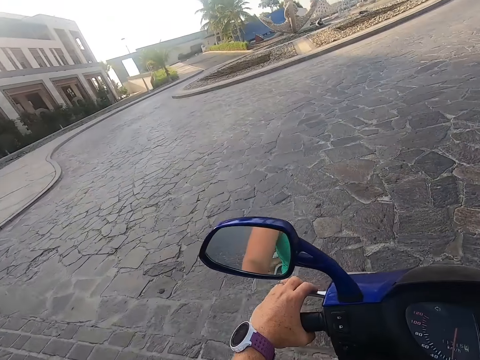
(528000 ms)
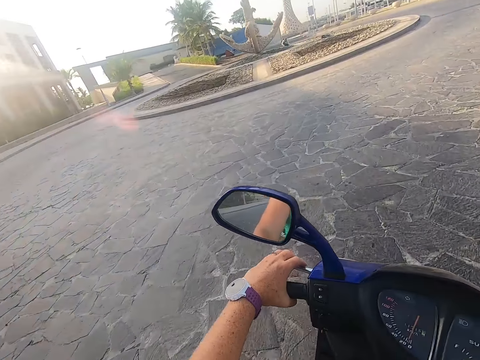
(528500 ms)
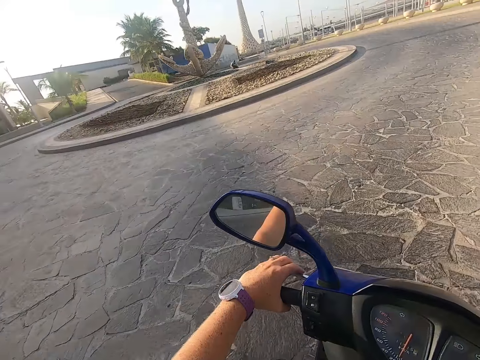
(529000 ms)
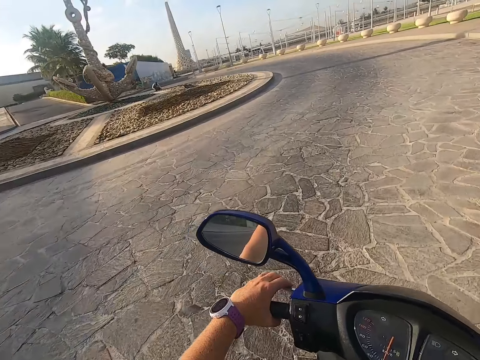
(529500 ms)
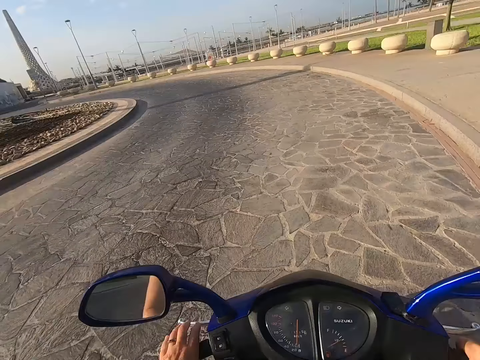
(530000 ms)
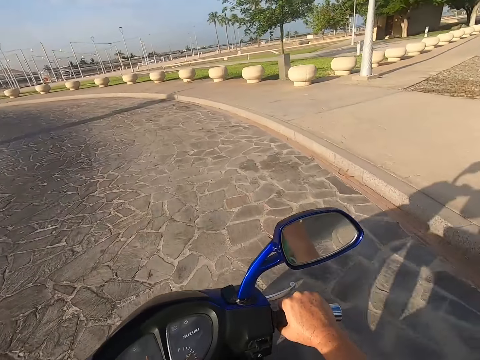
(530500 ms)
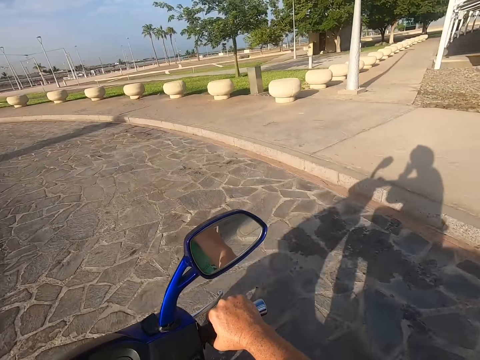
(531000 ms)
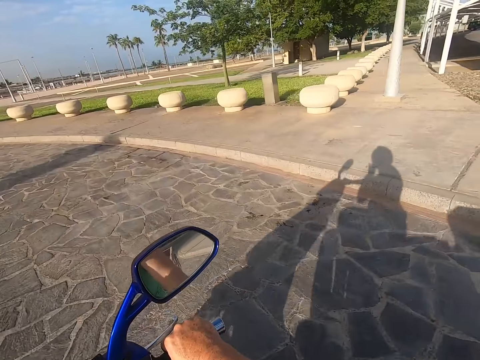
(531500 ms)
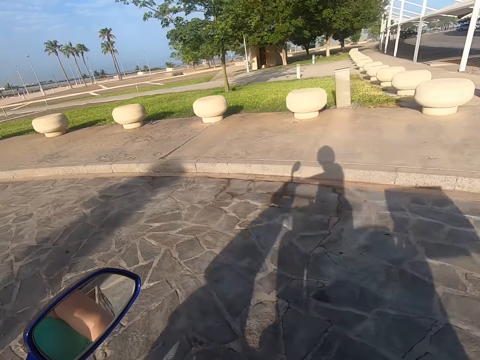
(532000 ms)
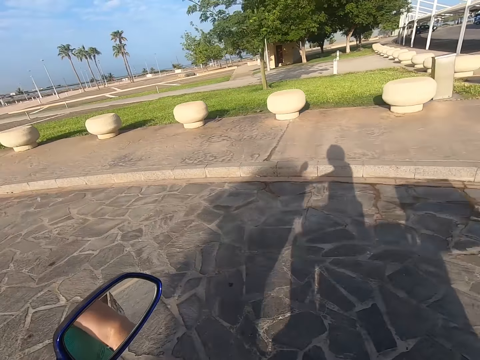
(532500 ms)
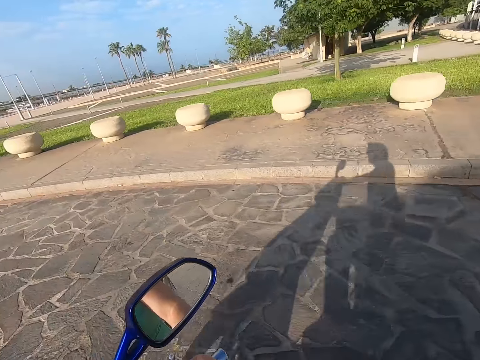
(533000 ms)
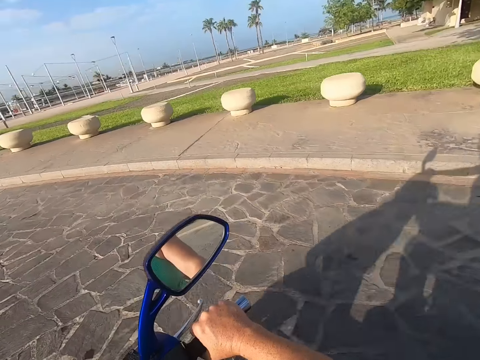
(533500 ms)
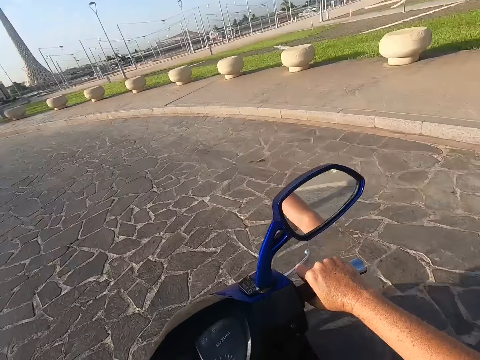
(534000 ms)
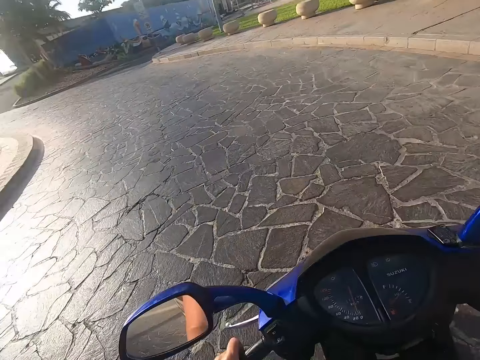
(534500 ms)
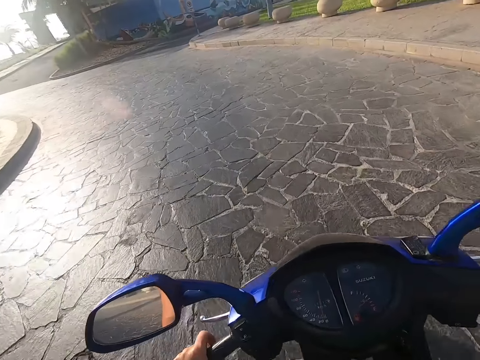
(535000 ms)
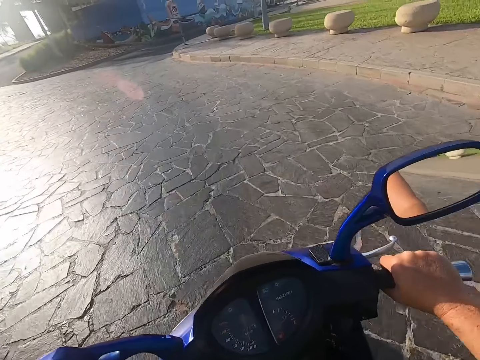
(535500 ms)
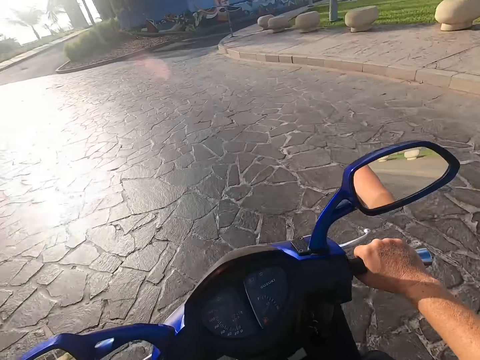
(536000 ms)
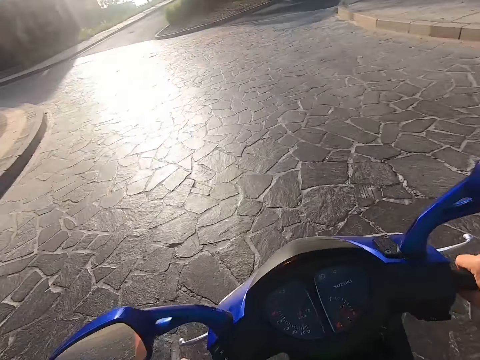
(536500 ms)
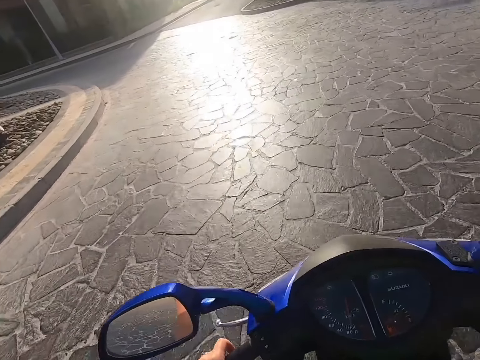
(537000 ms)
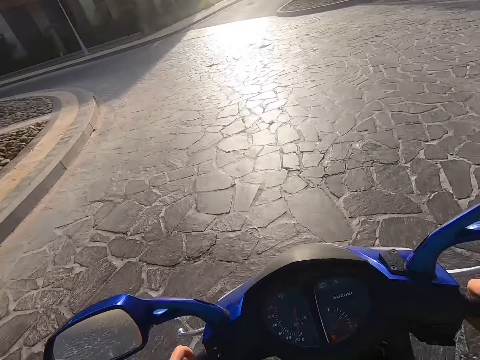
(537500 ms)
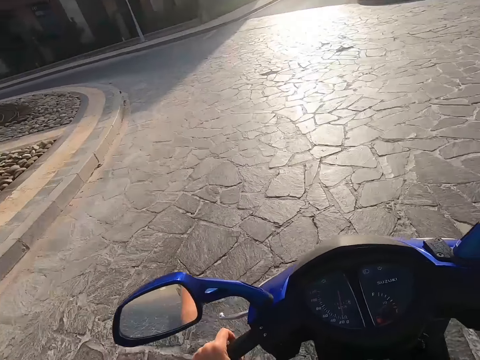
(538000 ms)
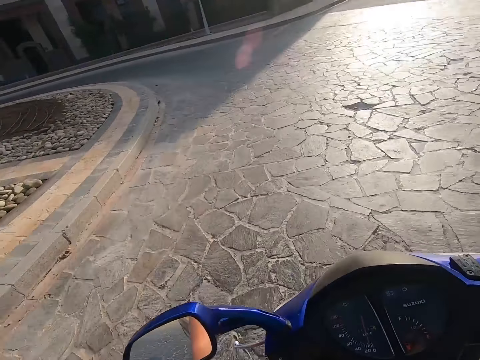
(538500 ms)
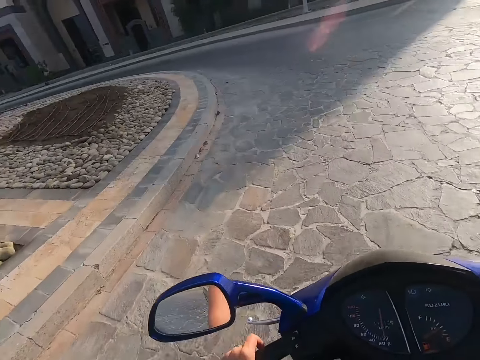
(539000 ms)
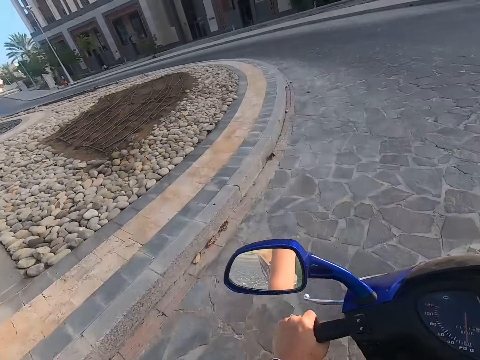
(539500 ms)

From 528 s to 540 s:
The camera wearer rides the motorbike. They look around the road. They ride the motorbike.

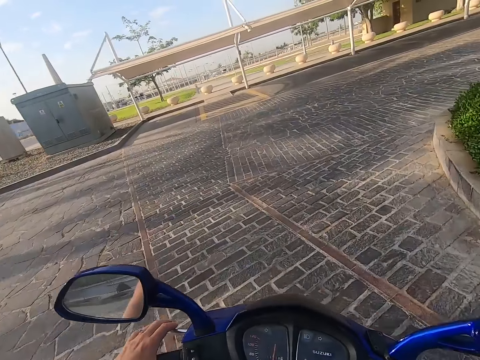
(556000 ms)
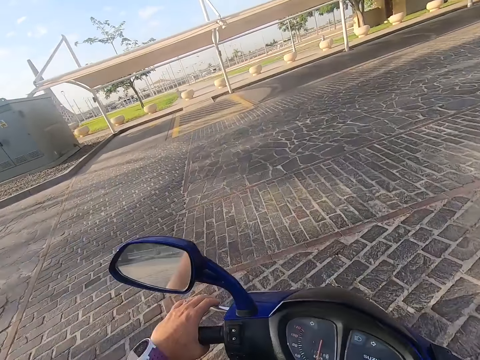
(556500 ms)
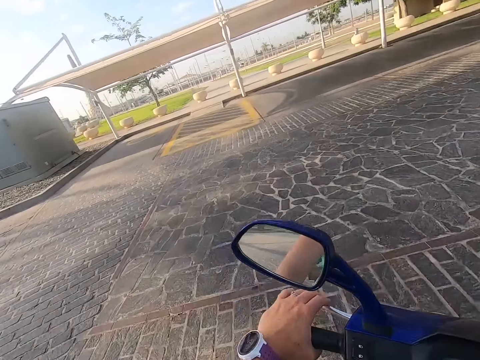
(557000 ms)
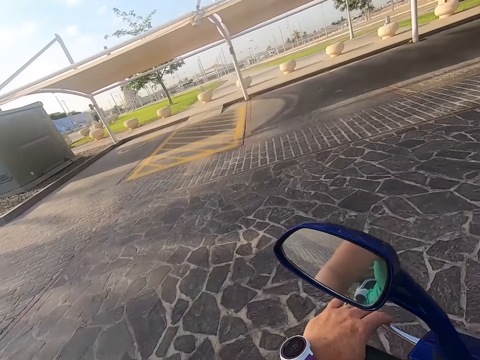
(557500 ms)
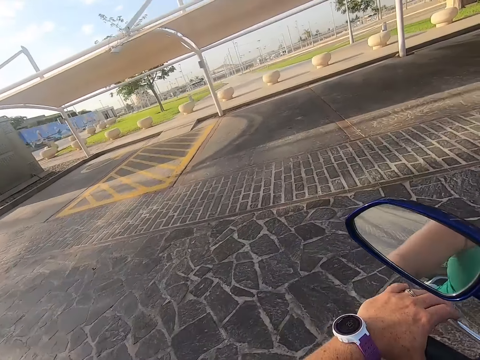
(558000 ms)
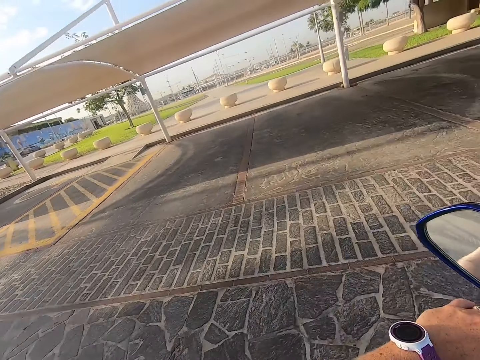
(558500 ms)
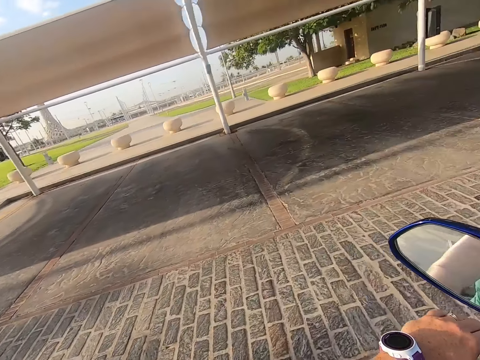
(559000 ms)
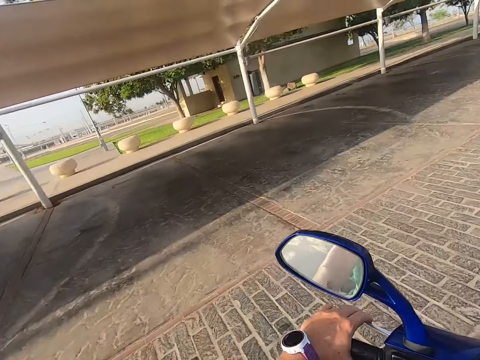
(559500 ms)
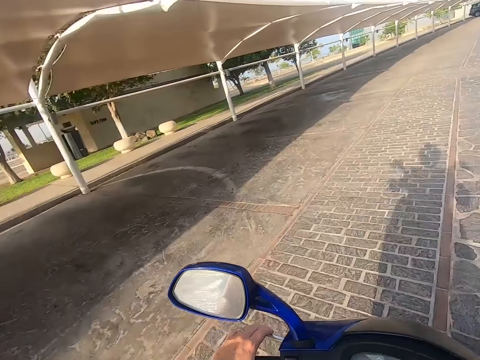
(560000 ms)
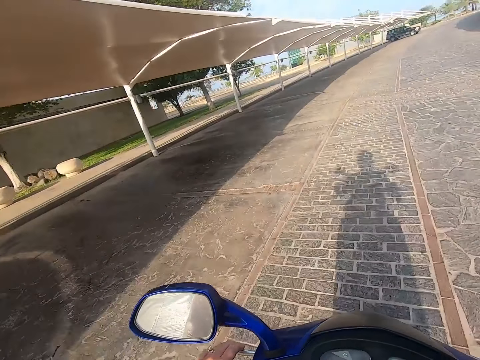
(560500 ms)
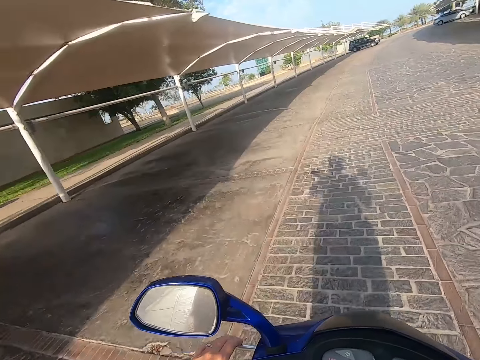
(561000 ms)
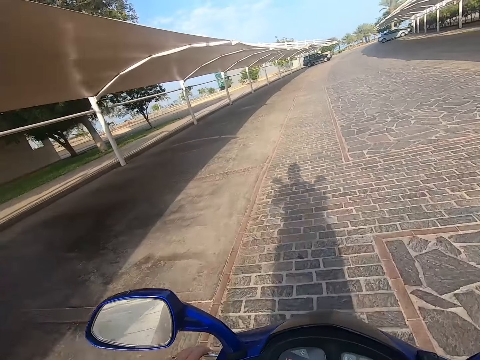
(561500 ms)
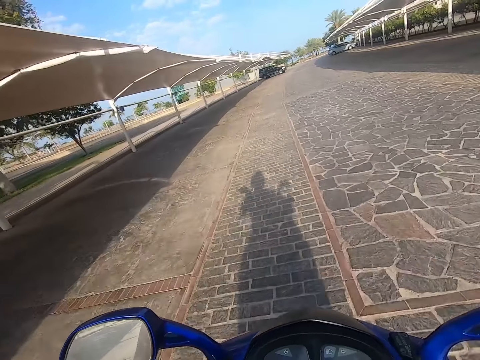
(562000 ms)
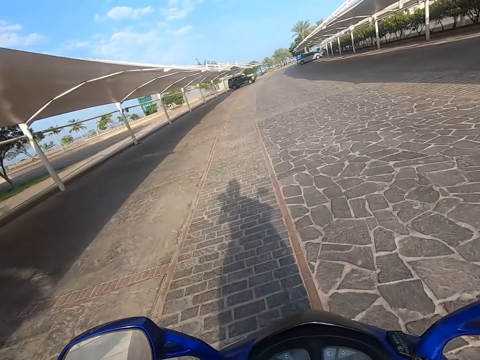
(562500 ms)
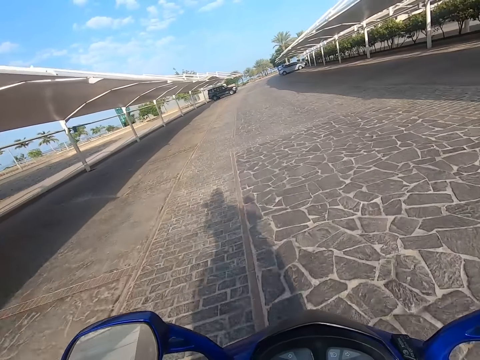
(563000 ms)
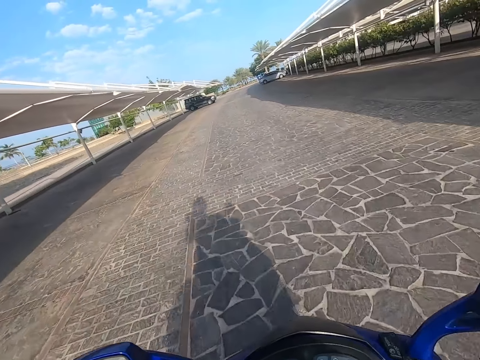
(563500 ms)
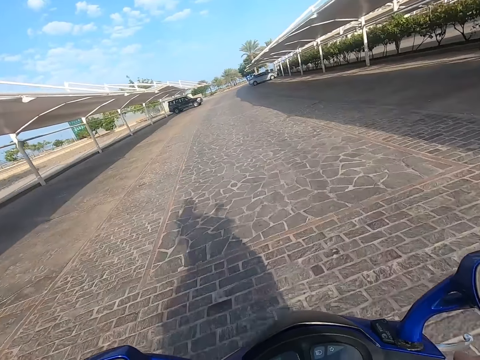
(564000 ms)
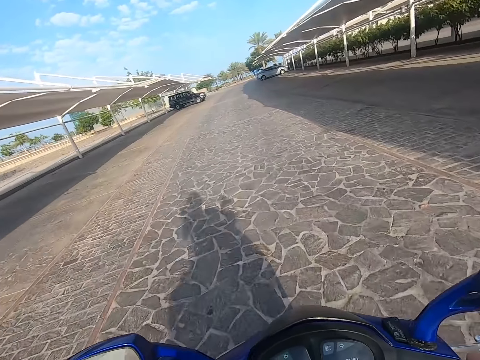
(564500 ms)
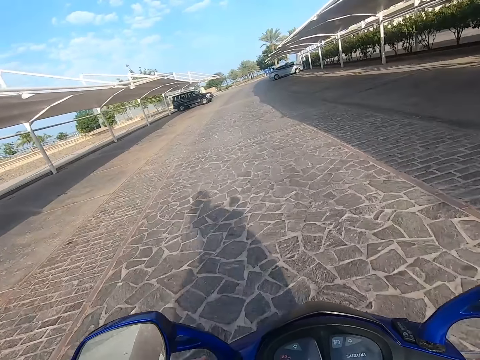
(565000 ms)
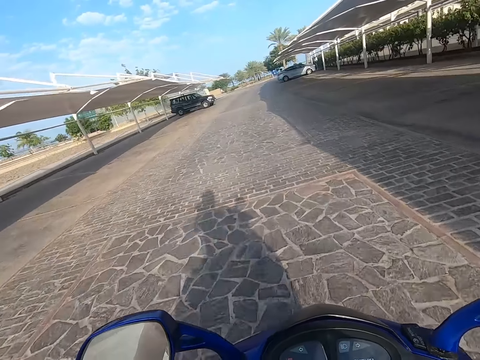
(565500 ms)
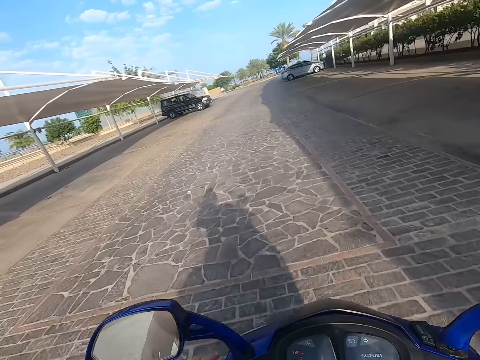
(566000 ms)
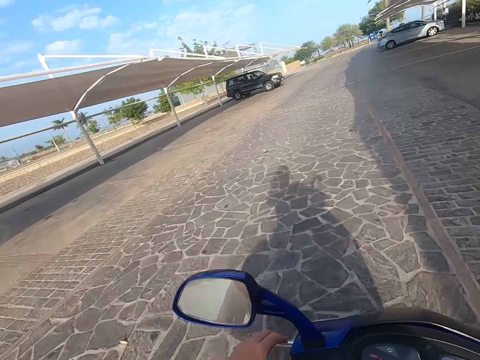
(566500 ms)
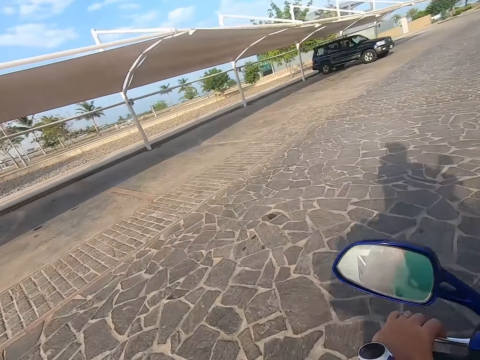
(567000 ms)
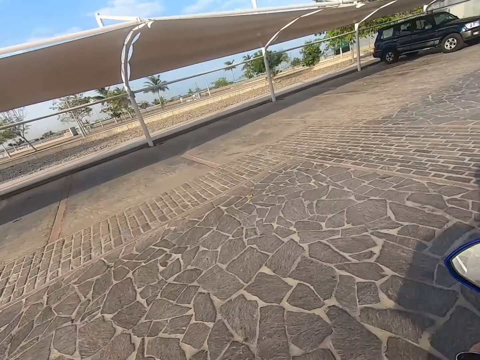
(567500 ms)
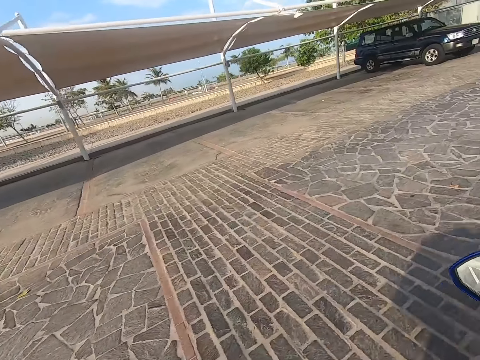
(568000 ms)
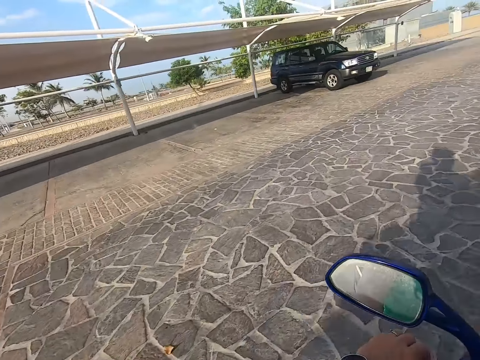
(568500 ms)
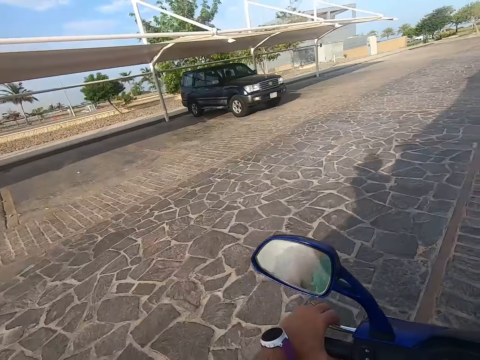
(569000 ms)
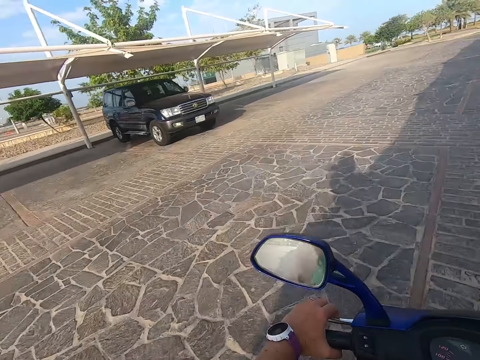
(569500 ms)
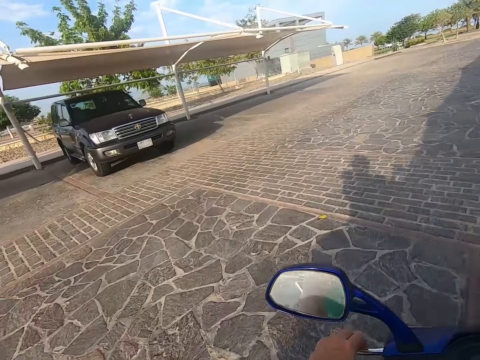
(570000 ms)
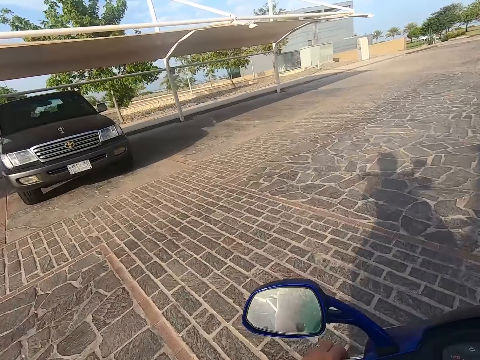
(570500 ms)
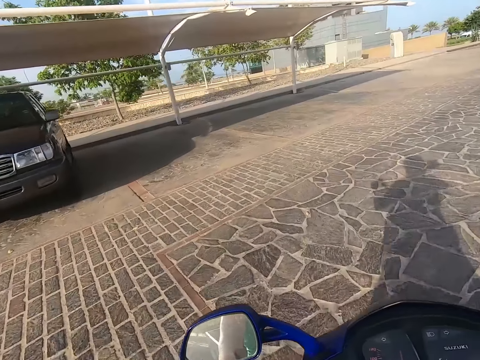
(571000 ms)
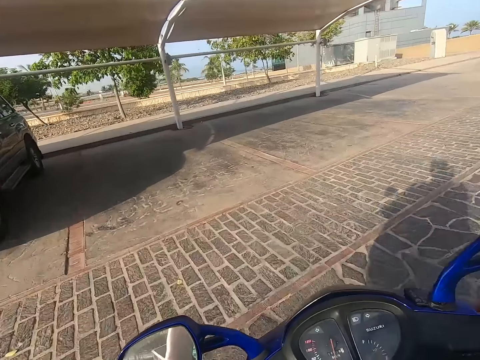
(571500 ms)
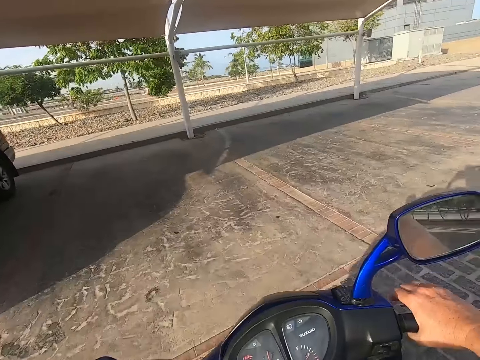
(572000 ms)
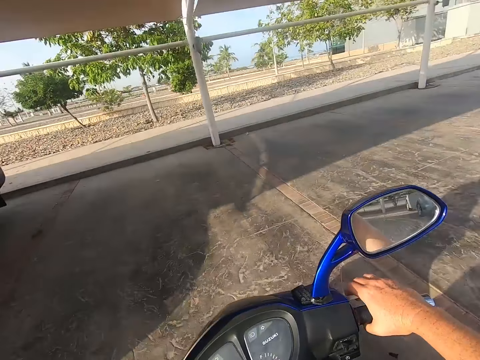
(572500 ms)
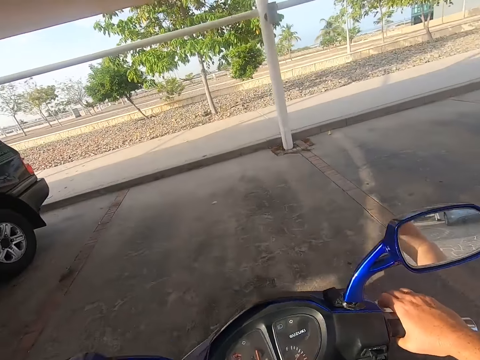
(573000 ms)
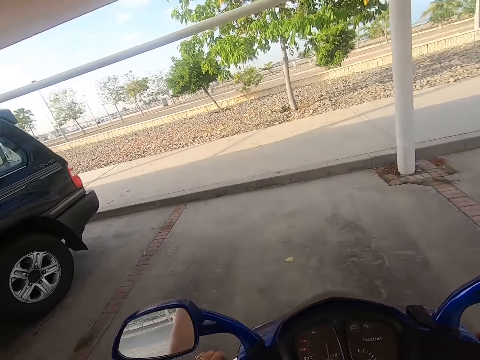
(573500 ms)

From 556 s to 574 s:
The camera wearer looks around the road. They ride the motorbike. They look around the road. They ride the motorbike.
